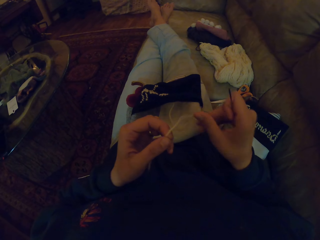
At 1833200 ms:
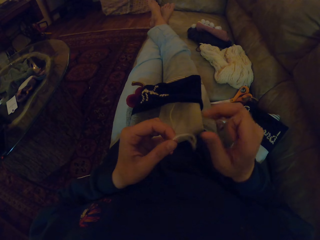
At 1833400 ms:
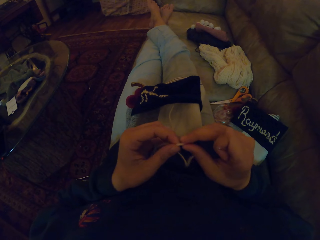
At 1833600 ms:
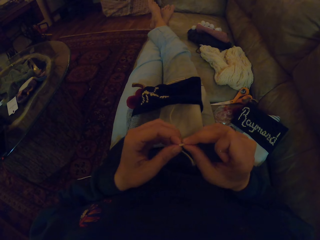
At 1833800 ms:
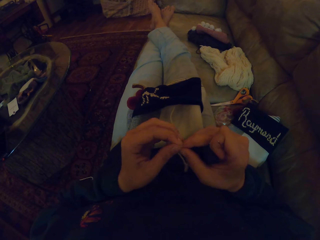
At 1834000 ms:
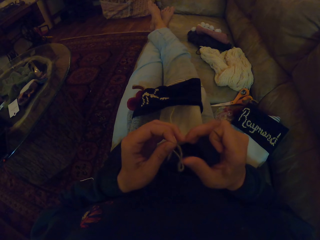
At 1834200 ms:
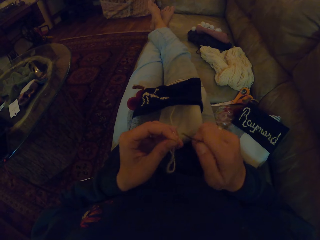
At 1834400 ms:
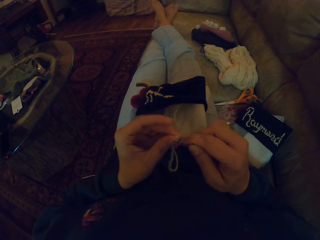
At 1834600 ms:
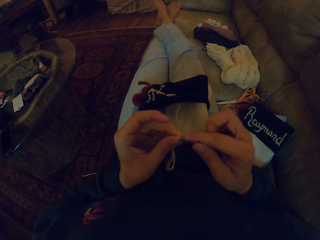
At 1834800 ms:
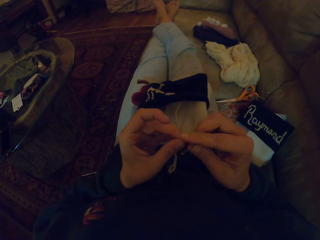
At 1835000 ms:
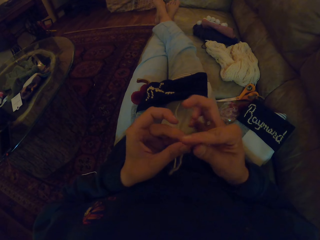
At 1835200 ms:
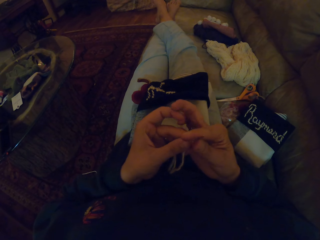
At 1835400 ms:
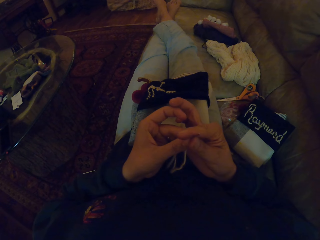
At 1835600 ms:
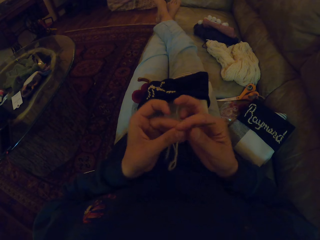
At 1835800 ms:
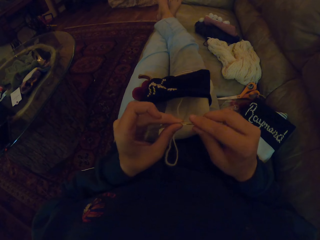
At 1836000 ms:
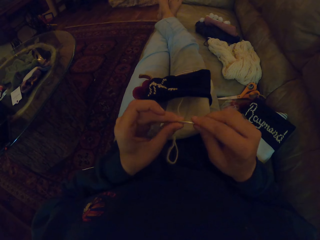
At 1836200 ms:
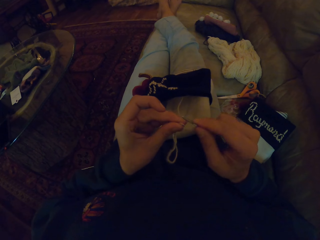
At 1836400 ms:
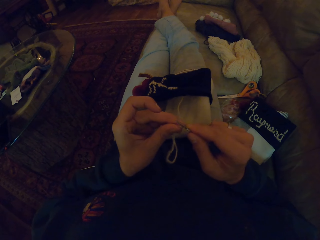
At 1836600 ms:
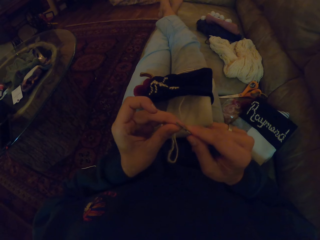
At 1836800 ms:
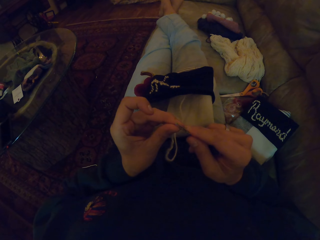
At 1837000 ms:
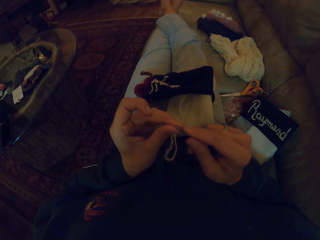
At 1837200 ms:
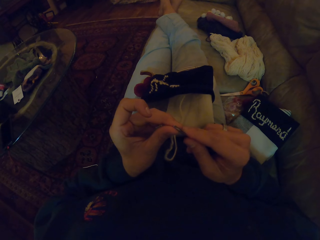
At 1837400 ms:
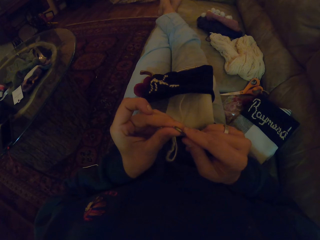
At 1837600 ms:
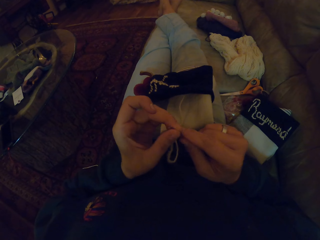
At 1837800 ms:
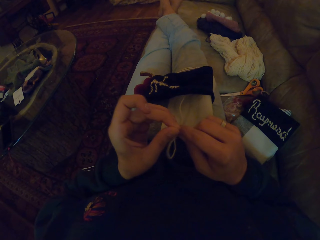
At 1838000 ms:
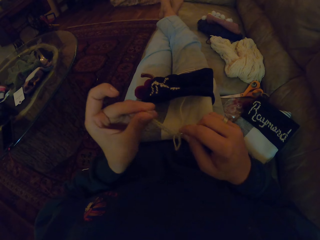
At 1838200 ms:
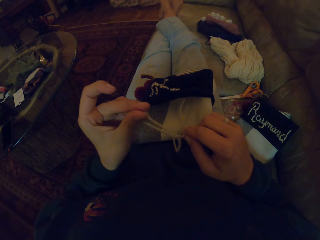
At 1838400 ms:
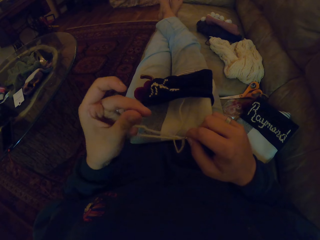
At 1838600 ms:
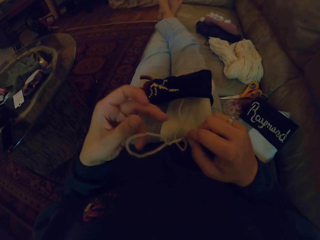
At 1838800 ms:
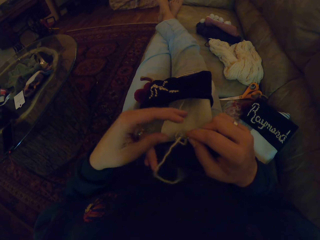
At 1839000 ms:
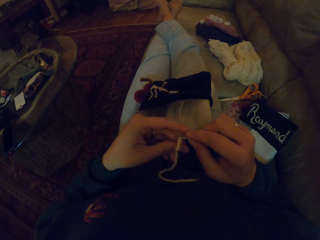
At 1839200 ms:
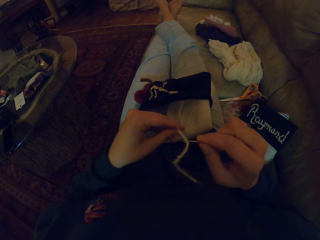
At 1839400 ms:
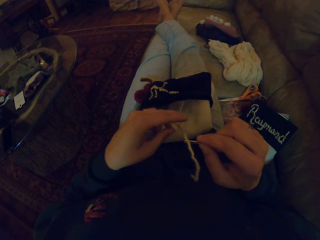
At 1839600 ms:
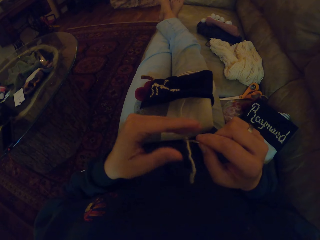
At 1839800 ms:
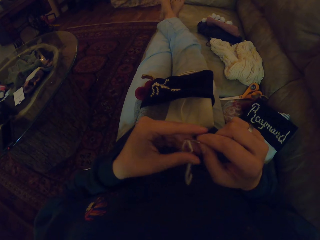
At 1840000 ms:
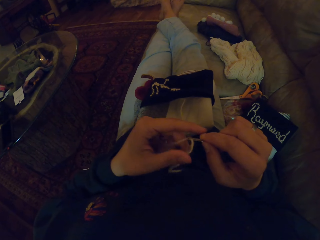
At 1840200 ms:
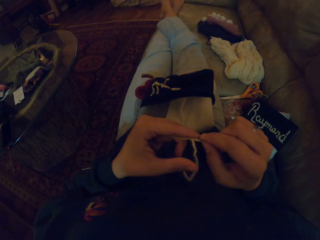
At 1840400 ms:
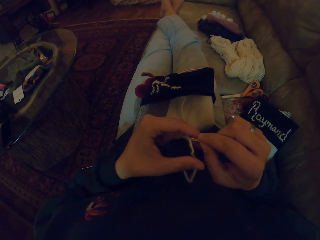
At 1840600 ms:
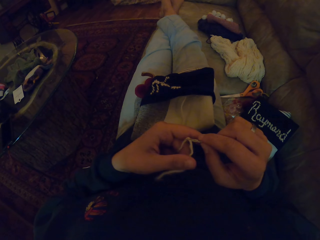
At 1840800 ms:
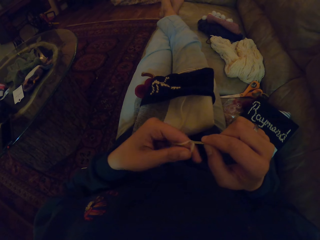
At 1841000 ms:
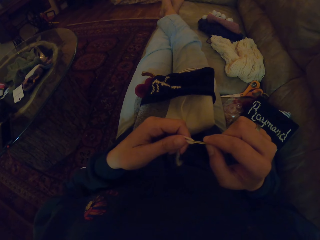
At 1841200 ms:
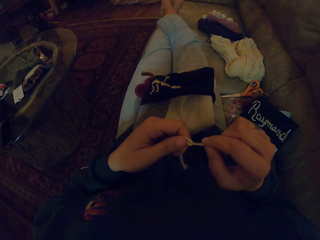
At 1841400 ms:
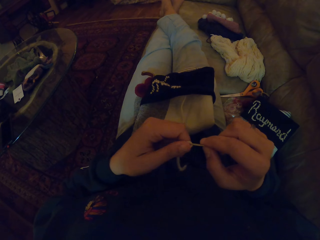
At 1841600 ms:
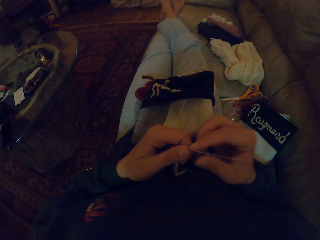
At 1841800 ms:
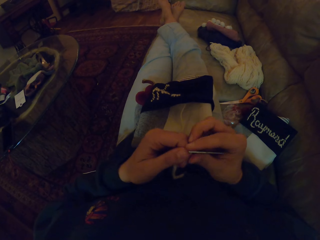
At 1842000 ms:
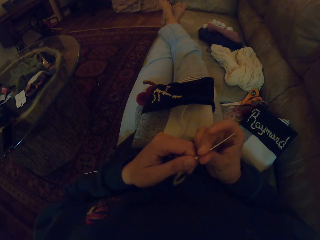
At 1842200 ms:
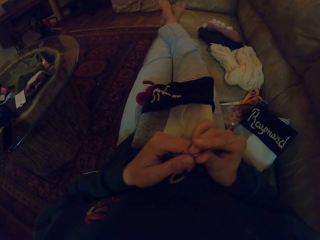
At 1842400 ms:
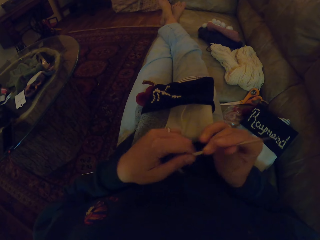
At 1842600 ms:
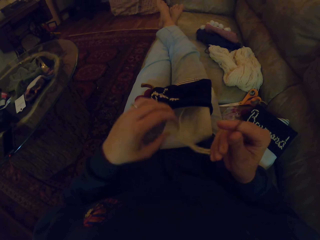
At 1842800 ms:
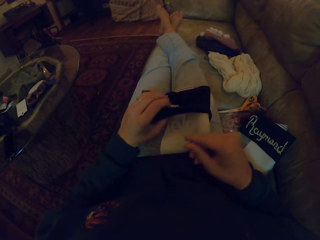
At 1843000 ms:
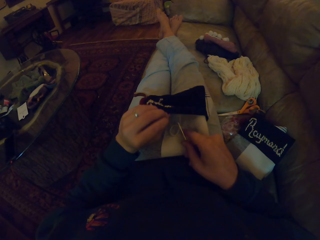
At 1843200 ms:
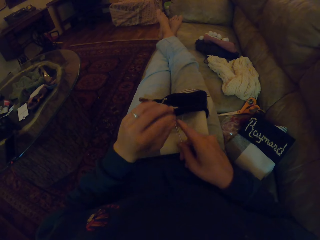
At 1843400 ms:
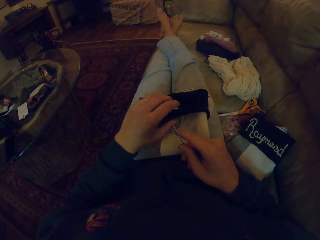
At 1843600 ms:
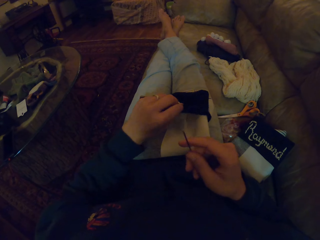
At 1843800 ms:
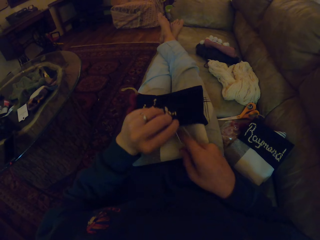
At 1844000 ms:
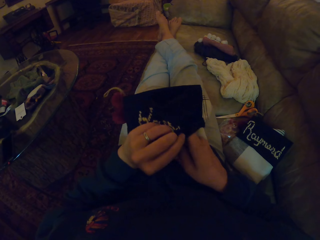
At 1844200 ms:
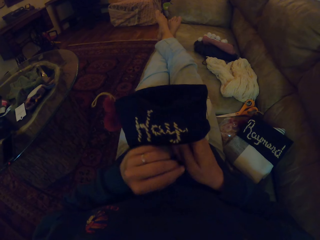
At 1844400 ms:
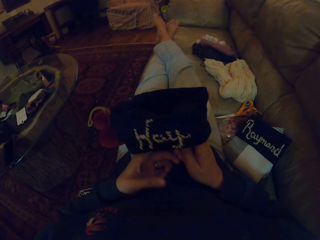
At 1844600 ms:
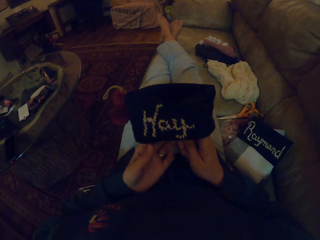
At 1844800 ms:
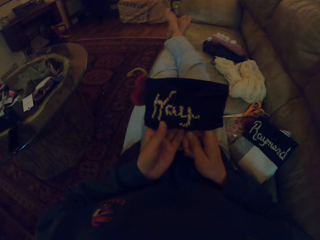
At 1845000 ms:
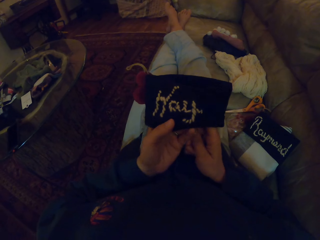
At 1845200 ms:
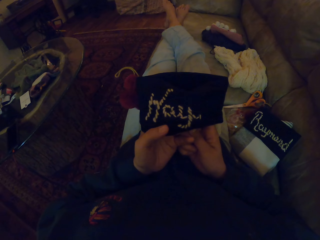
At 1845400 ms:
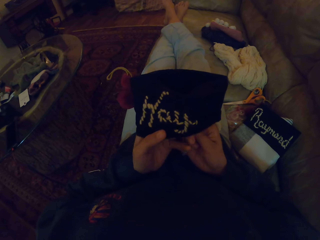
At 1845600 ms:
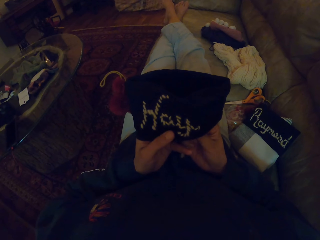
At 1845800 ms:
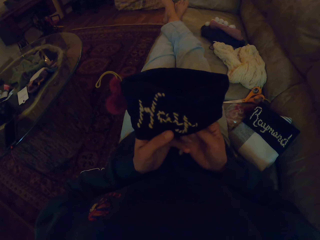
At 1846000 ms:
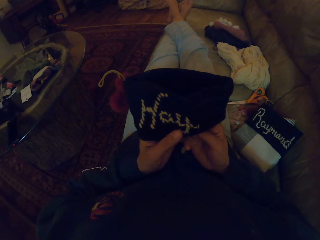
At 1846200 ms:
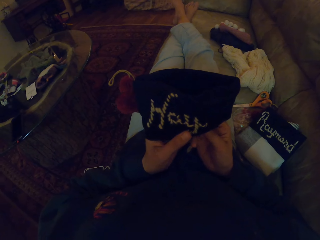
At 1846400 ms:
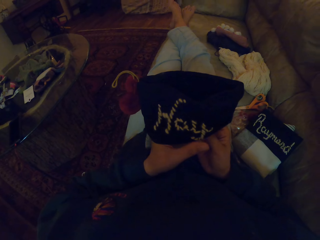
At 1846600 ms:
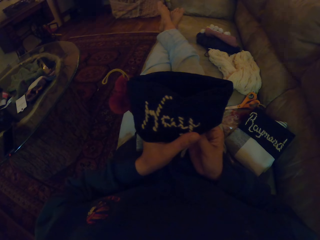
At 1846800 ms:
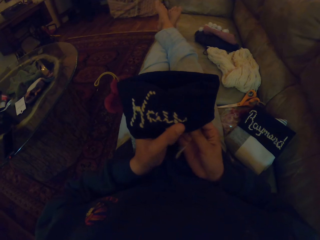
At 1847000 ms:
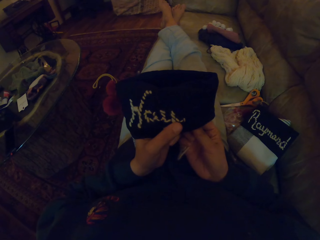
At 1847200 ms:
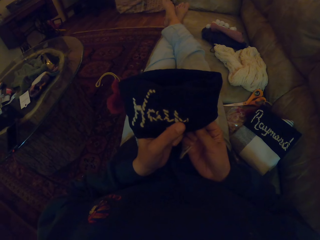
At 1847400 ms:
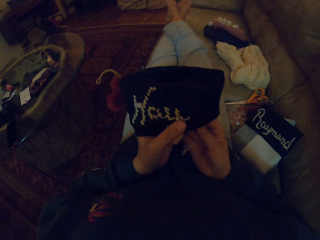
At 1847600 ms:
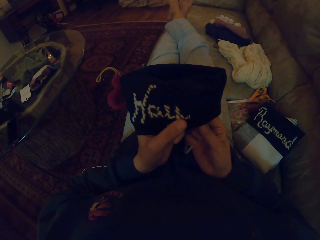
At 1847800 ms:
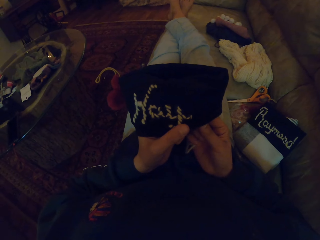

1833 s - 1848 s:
The camera wearer holds the thread. They adjust a needle. They tie the thread. They adjust the thread on the needle. They put the thread in the needle. They pull the thread. They adjust a cloth. They embroider the bag.

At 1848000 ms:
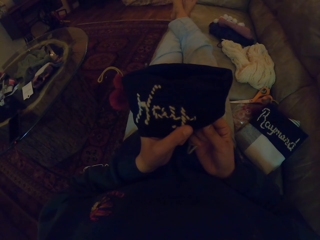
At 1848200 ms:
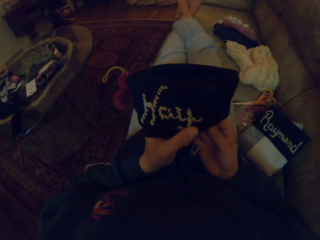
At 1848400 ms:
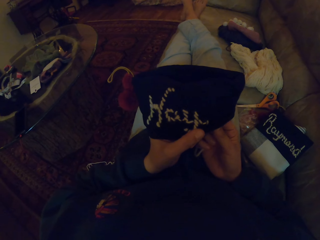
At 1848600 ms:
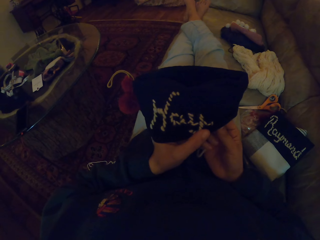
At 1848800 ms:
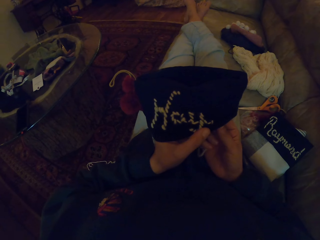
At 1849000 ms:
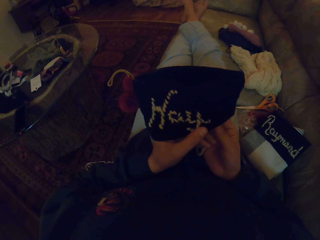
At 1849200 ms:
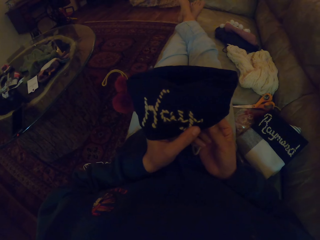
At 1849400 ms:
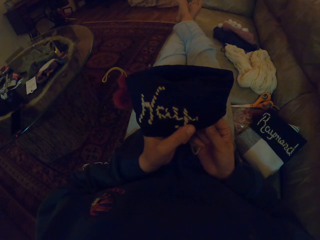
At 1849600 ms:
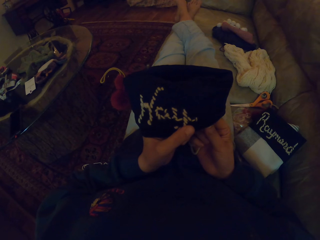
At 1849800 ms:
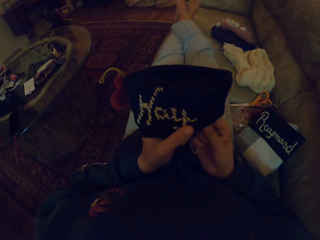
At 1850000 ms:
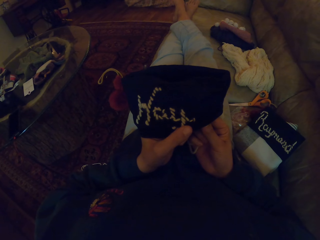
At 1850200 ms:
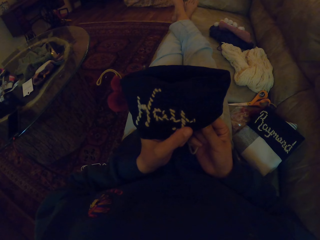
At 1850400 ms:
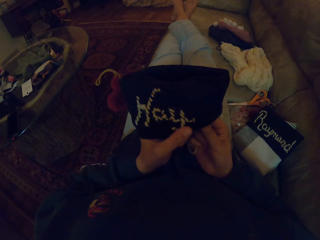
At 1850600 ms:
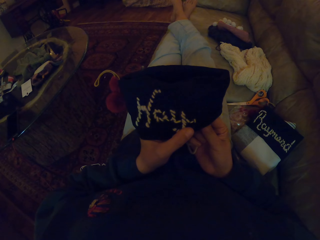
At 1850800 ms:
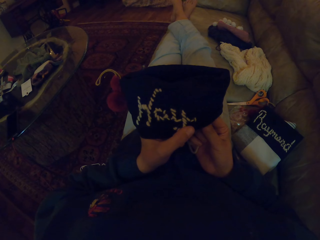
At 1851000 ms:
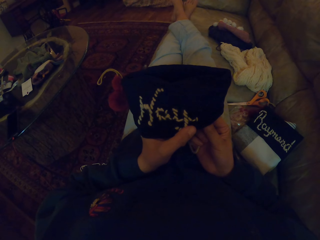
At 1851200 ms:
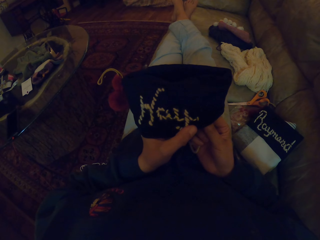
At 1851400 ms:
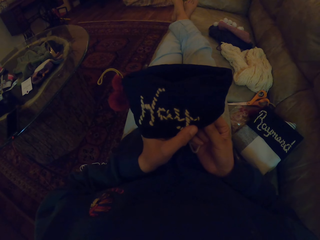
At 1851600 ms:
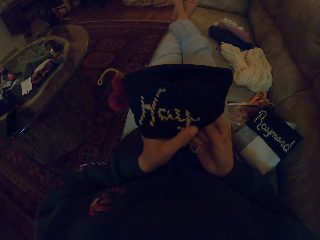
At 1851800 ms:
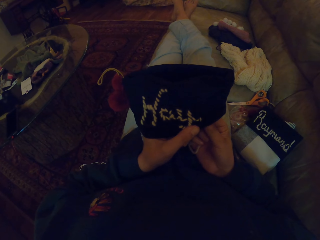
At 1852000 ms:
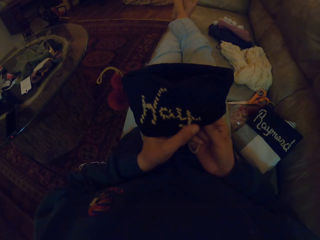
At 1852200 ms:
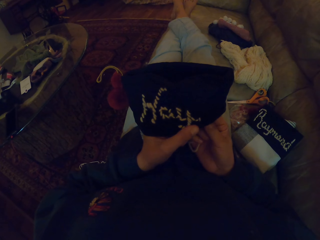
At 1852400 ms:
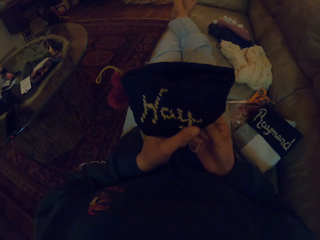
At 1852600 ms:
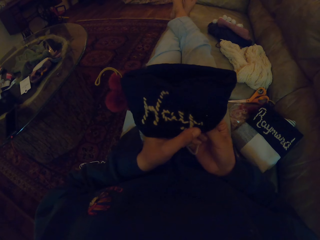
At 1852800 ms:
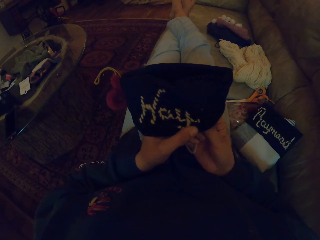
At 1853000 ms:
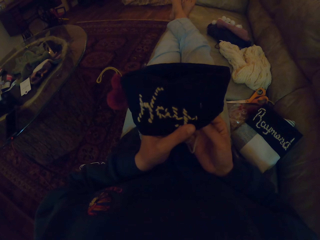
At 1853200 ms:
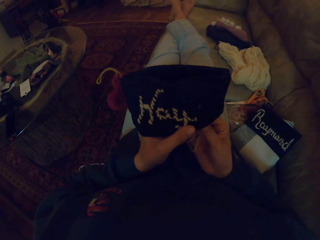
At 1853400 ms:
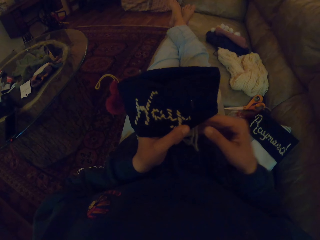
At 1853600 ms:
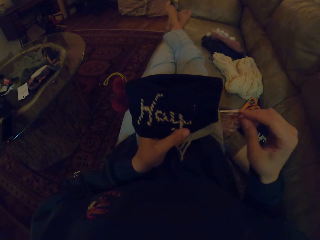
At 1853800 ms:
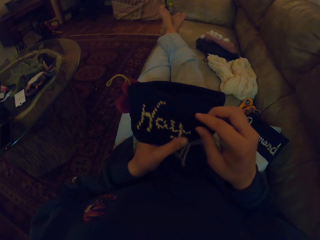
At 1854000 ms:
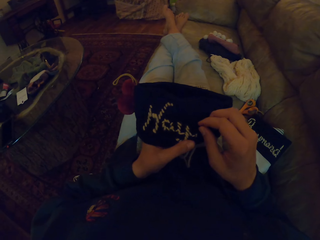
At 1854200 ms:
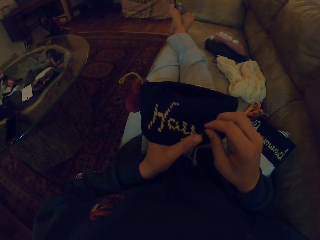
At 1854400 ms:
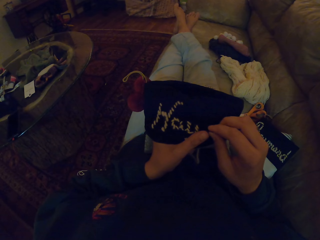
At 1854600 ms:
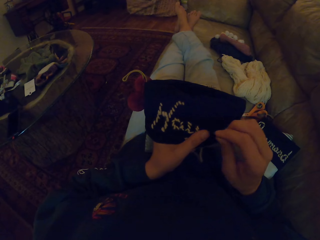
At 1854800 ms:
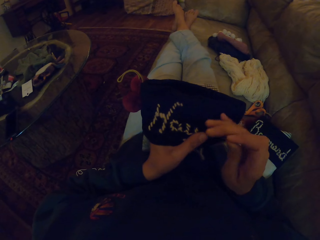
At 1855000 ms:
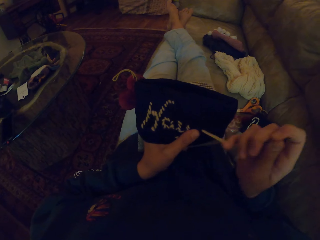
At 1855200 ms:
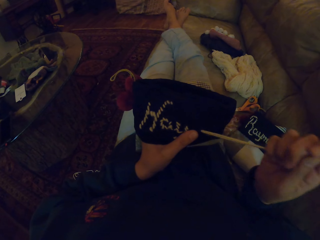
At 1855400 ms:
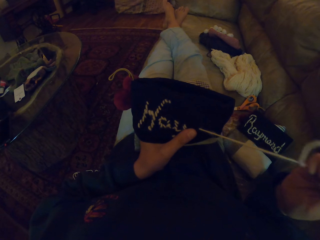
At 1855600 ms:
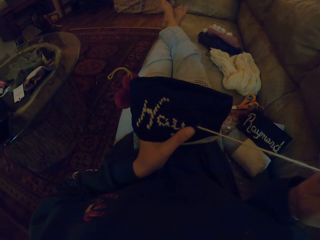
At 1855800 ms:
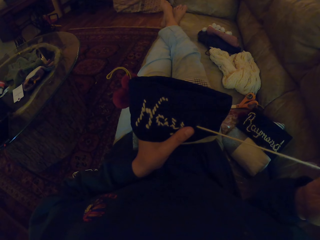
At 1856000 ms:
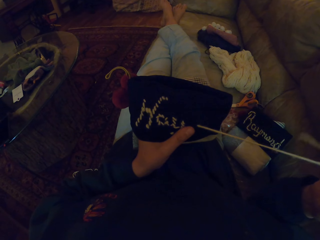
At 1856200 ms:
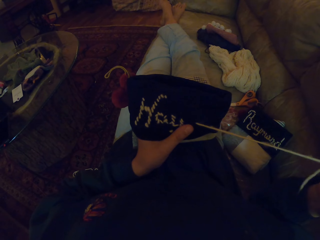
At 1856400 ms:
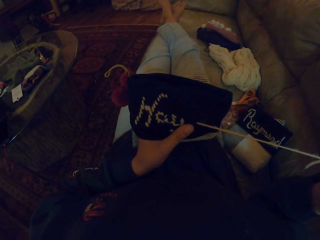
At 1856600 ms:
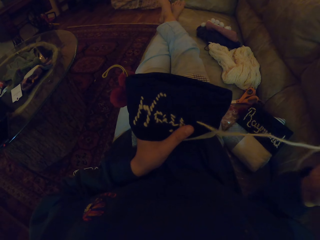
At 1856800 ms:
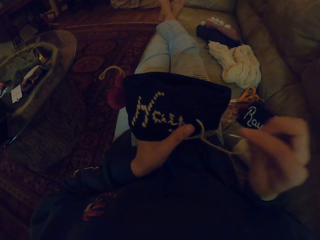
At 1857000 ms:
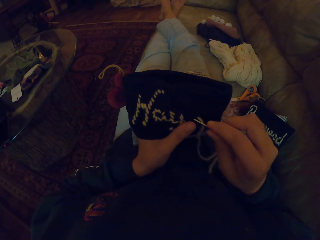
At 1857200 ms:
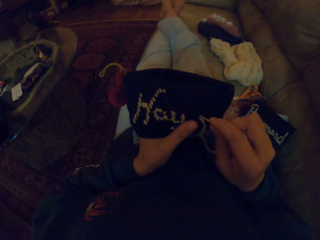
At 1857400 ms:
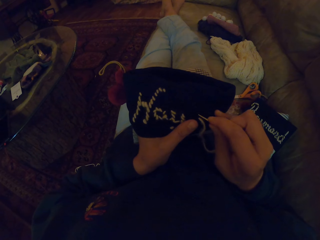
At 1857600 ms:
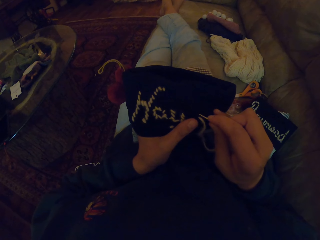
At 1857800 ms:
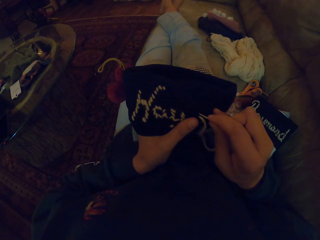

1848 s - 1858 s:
The camera wearer adjusts a needle. They adjust a thread.
